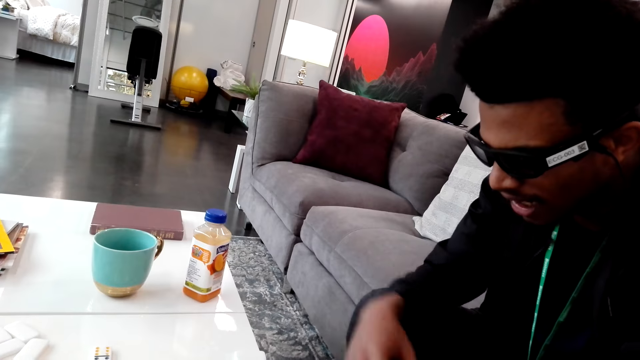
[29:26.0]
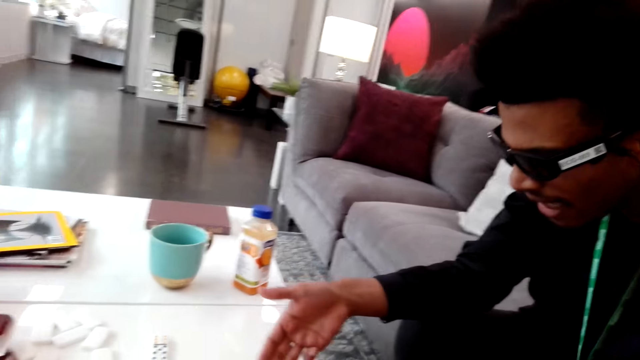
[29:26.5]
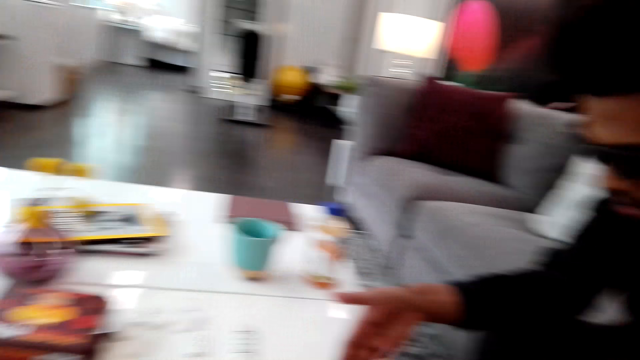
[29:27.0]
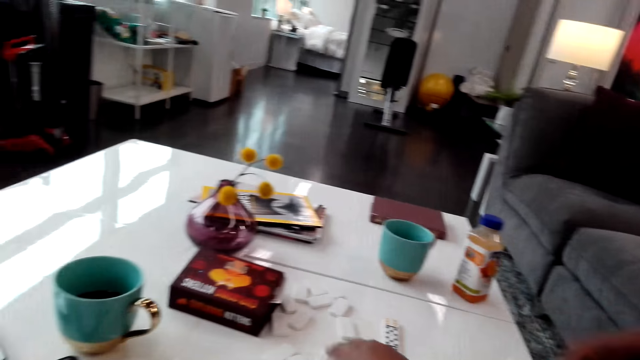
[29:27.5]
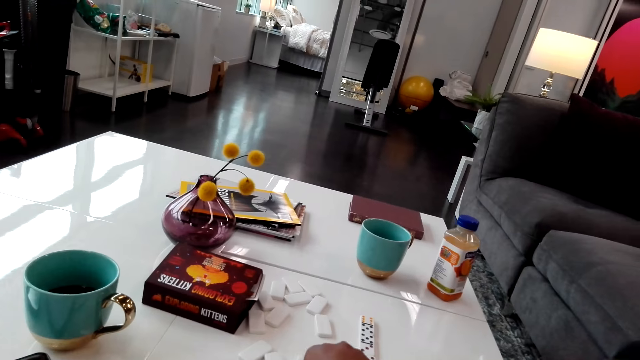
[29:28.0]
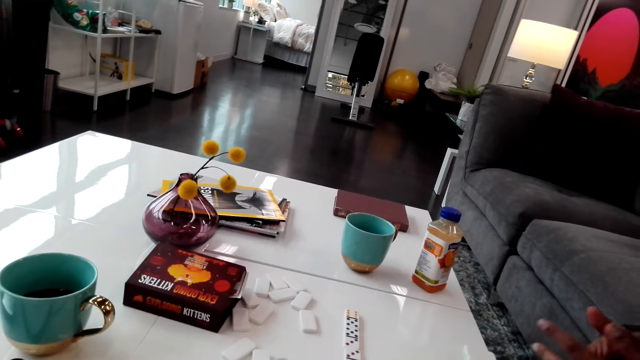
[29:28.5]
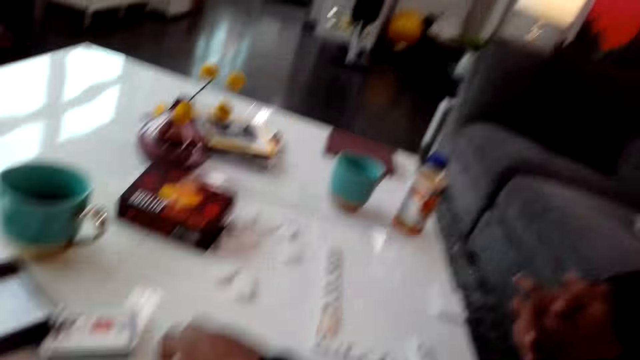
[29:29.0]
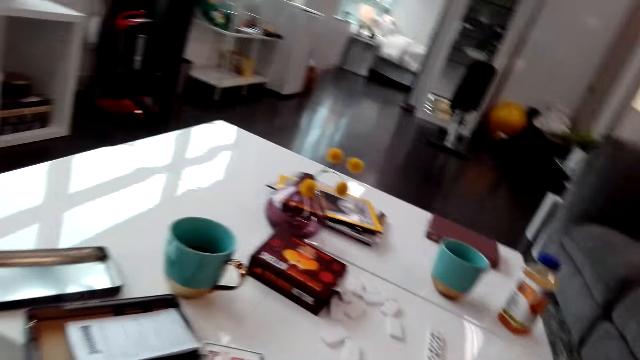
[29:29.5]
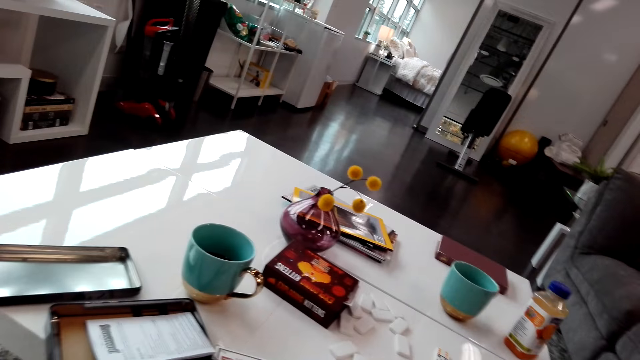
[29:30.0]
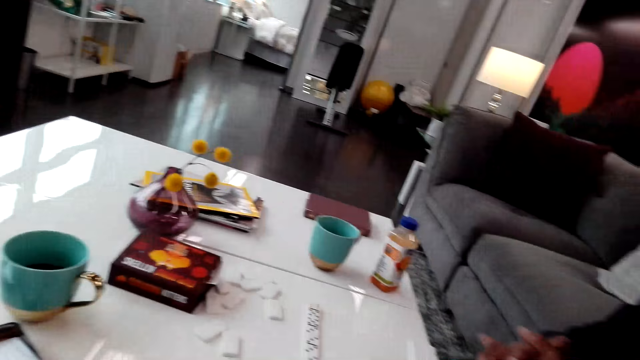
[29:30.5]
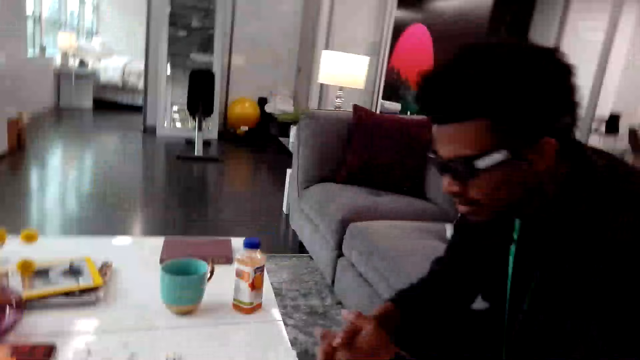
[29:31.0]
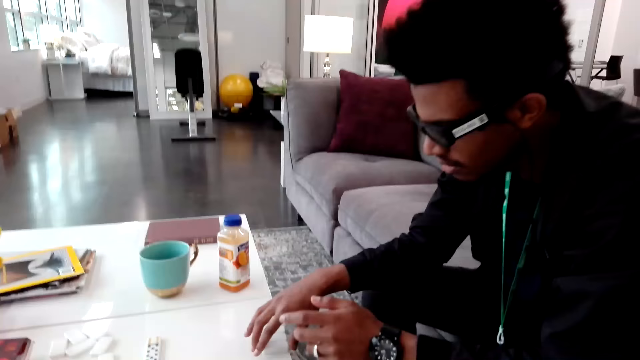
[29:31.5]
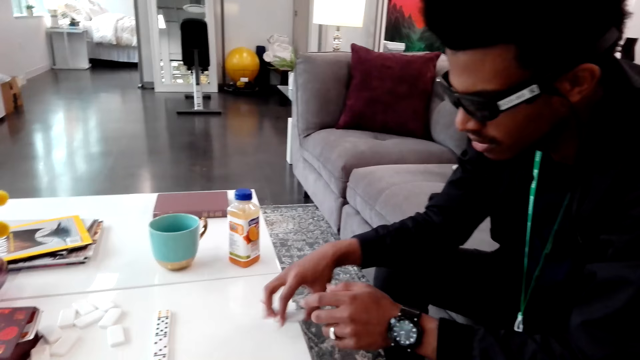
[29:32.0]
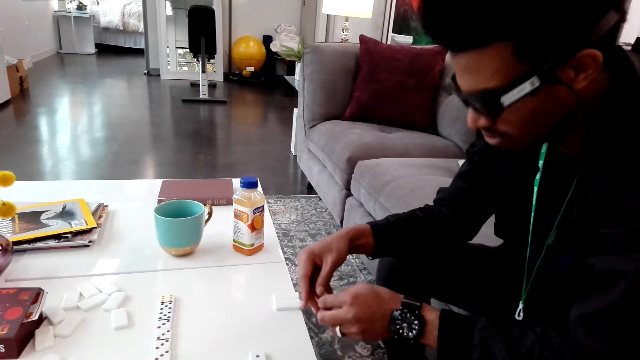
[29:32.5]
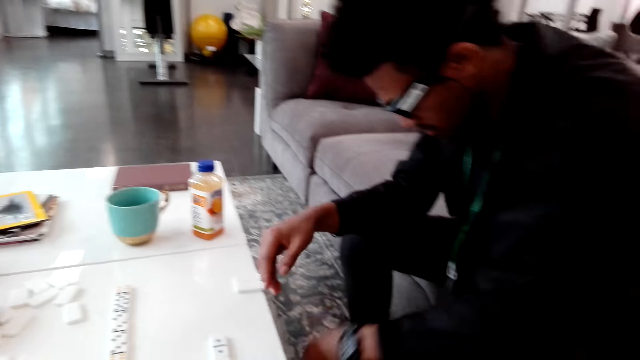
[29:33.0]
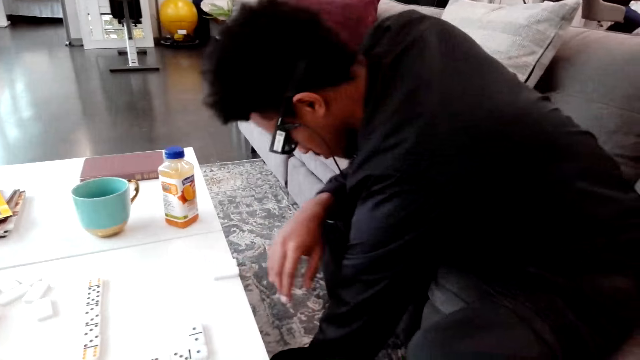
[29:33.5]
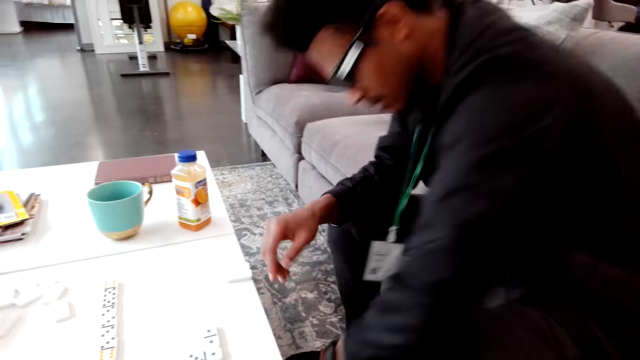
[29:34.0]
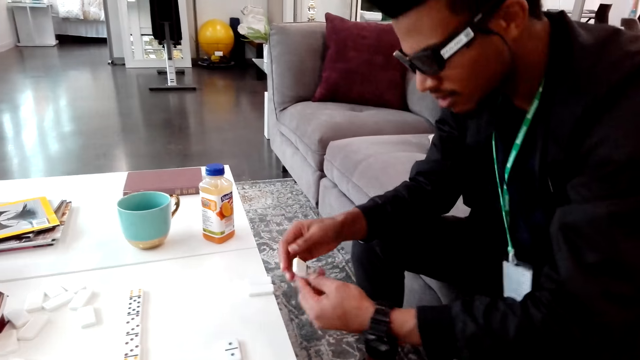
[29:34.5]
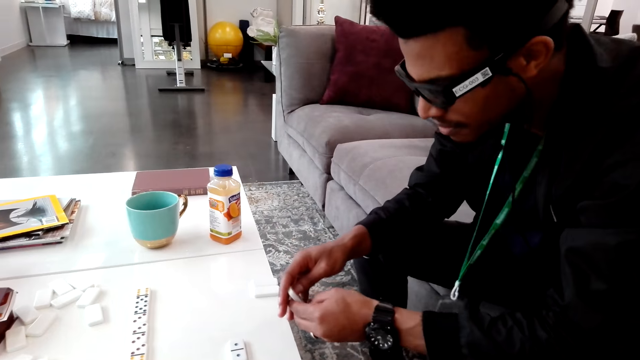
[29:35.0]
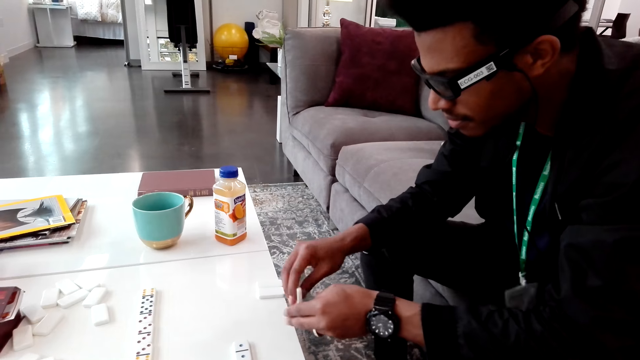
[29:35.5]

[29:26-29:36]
The camera wearer plays cards on the table. A man picks up a dice from the table and picks up the dice from the floor.

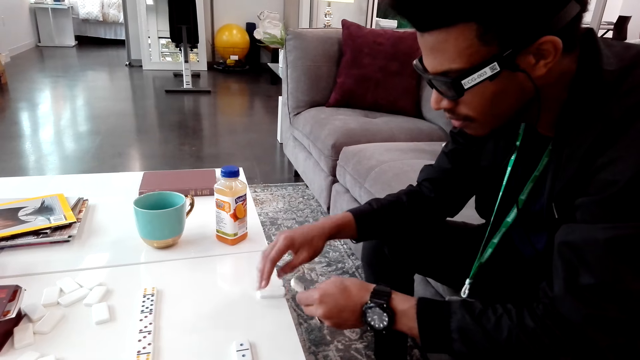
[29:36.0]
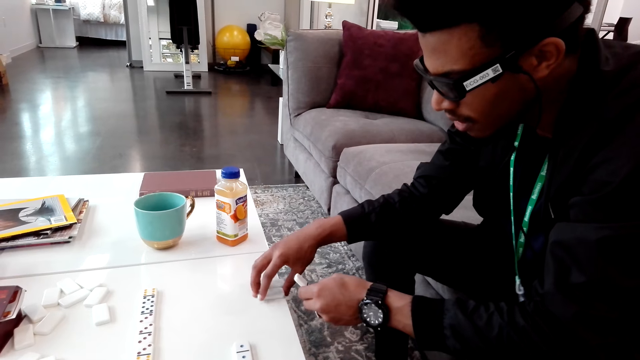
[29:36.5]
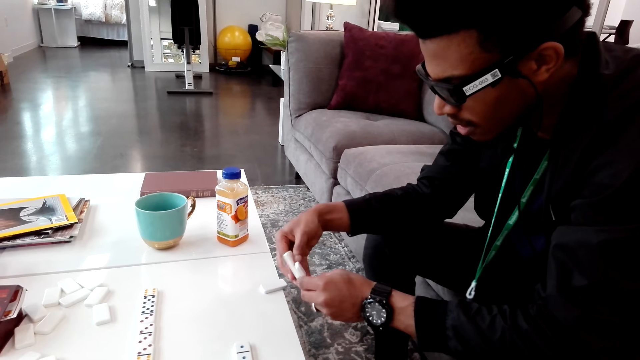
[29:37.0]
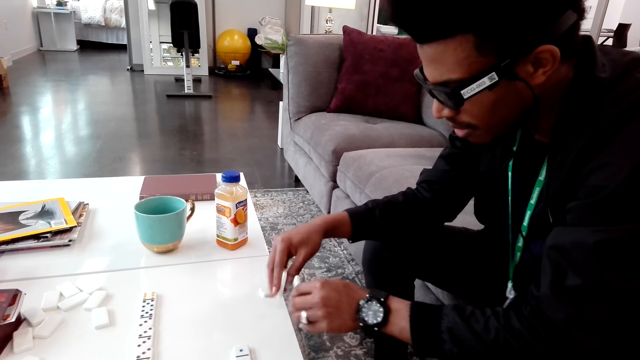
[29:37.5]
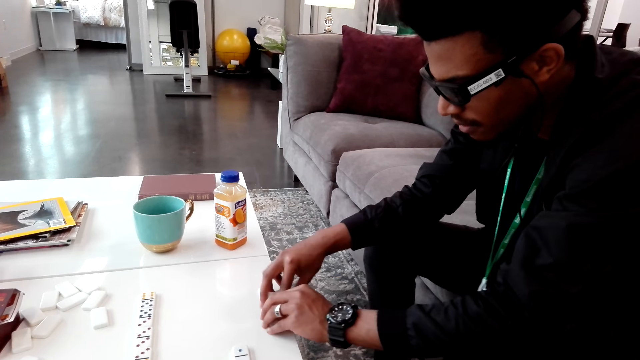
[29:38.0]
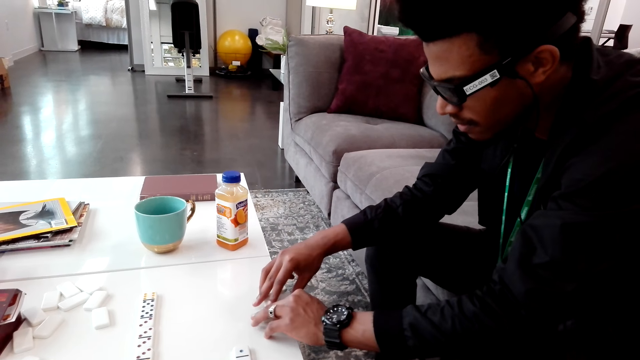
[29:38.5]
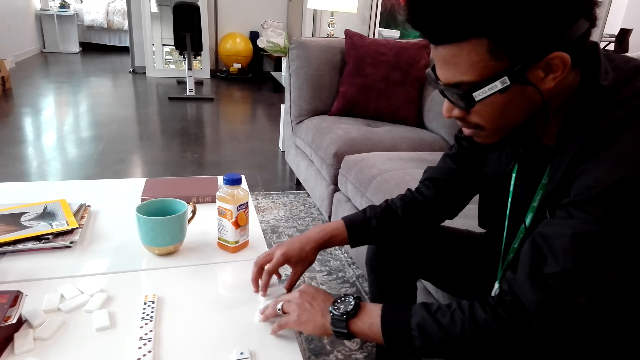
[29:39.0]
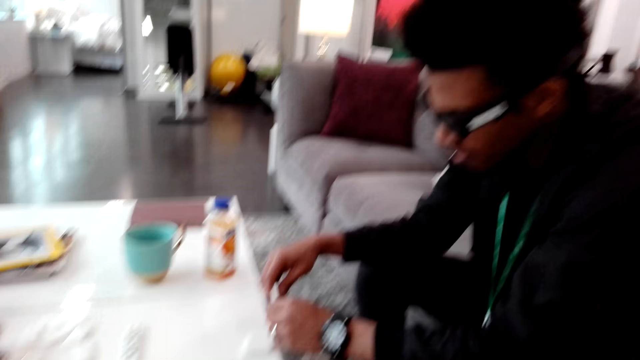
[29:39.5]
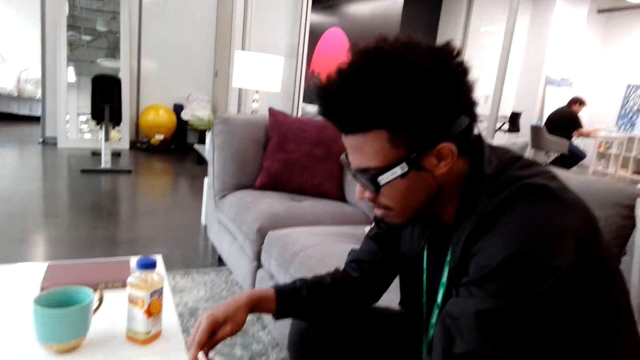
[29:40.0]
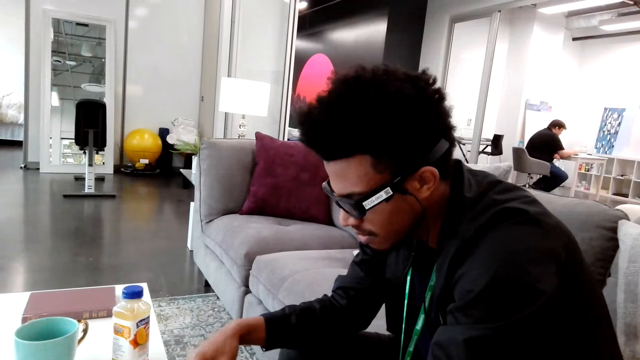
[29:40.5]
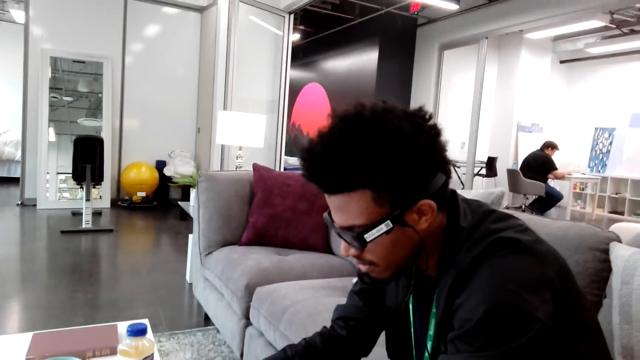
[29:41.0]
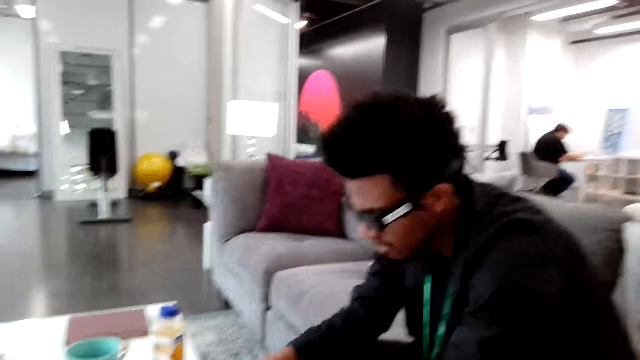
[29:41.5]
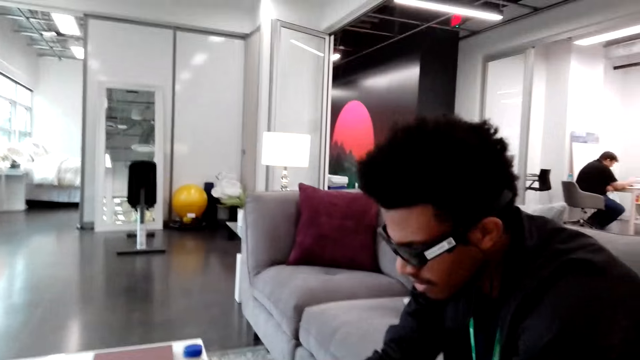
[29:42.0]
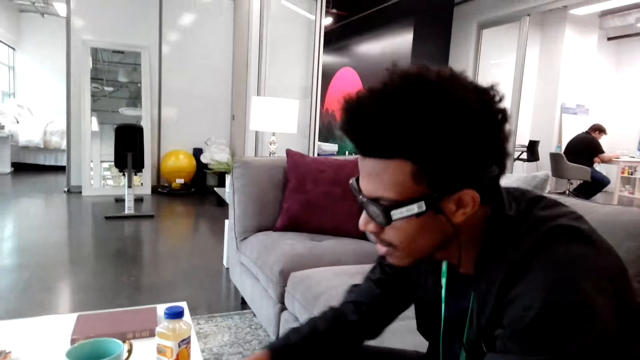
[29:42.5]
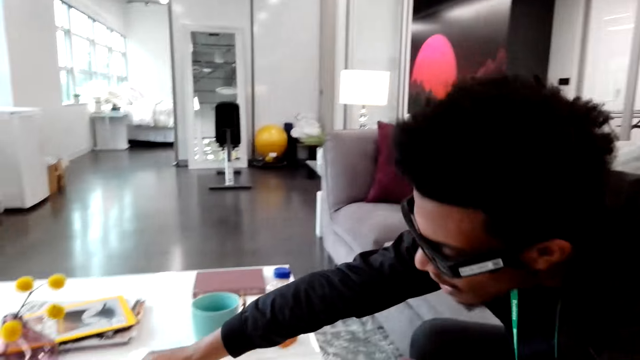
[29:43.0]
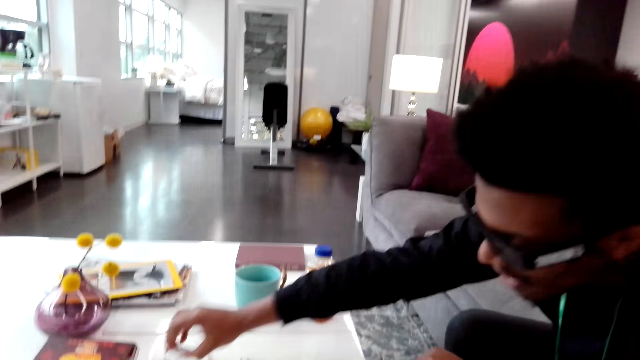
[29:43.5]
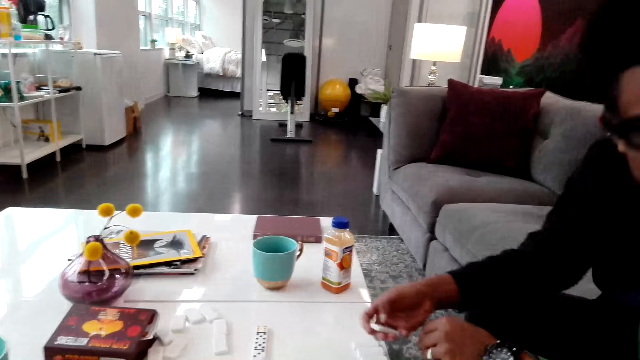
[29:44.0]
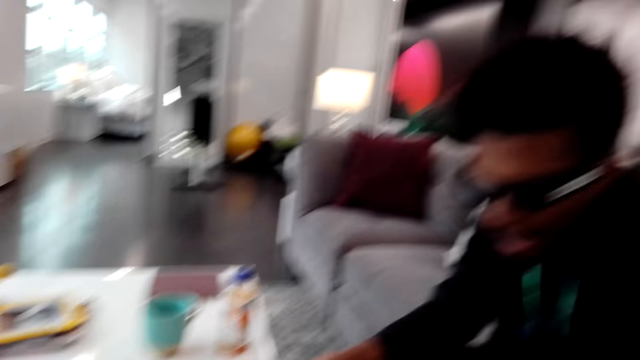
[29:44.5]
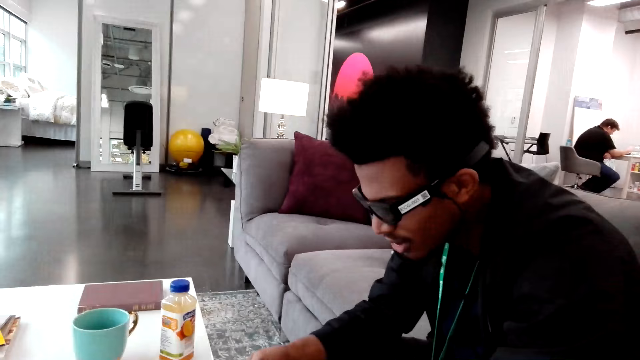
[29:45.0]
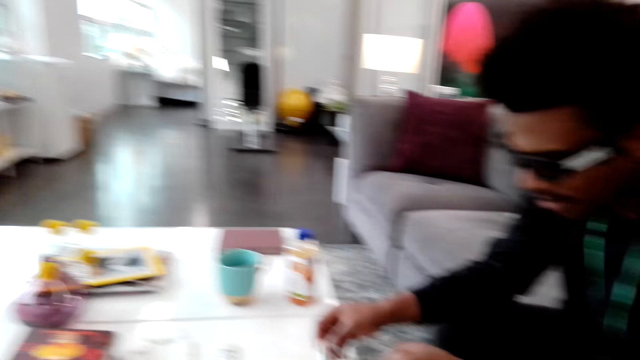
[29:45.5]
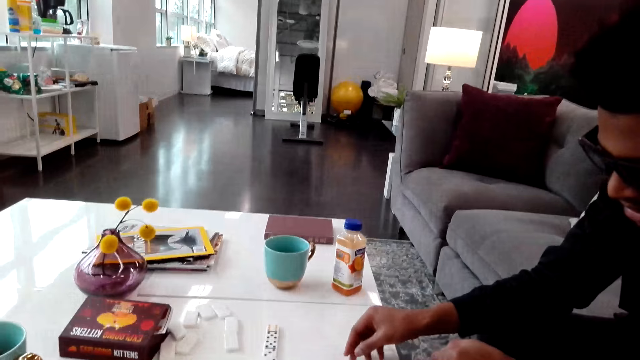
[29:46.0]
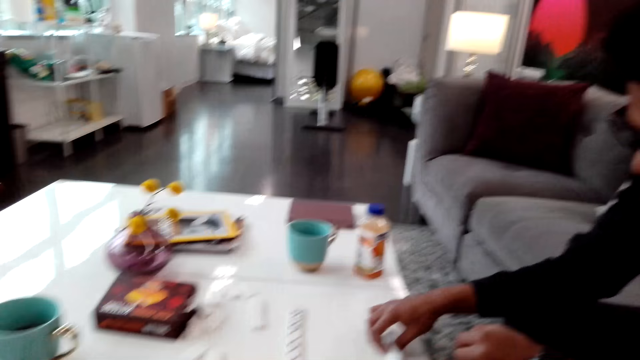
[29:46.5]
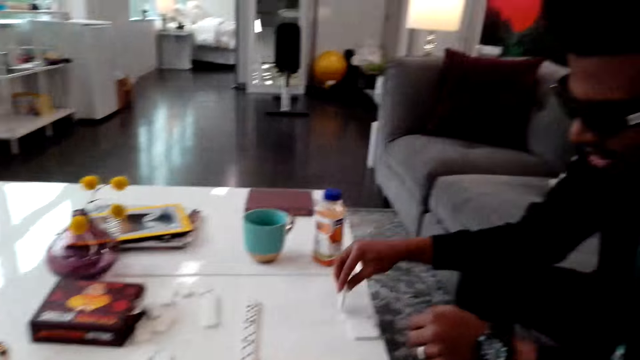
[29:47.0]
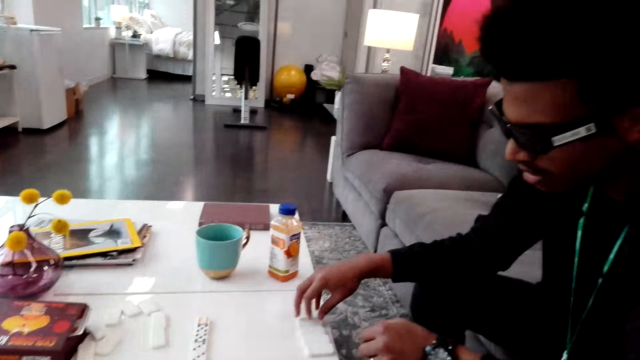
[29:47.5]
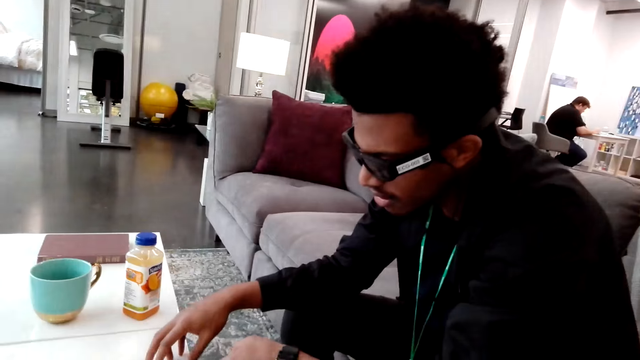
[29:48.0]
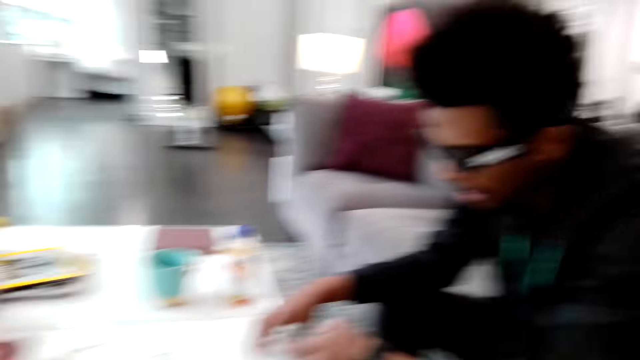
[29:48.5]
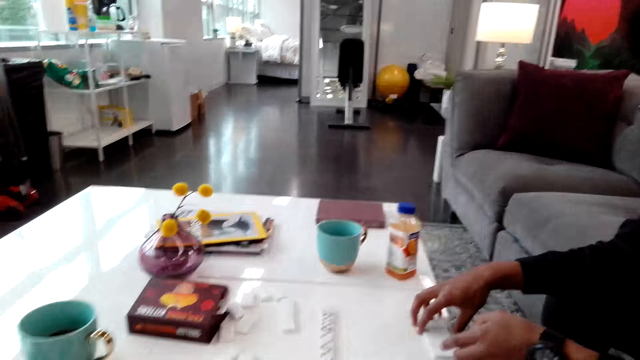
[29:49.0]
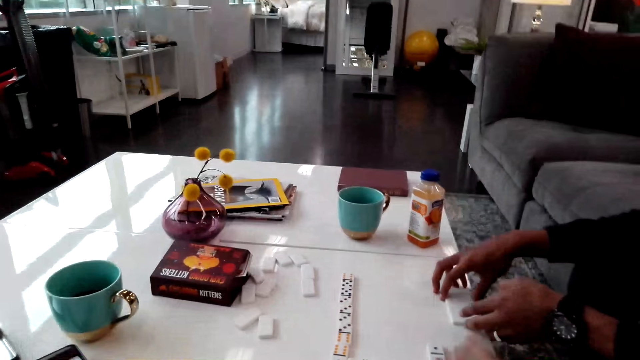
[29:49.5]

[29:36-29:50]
A man picks up a dice from the table and puts down the dice. The man picks up the dice from the table. He picks it up from the table again. The man puts down the dice.
